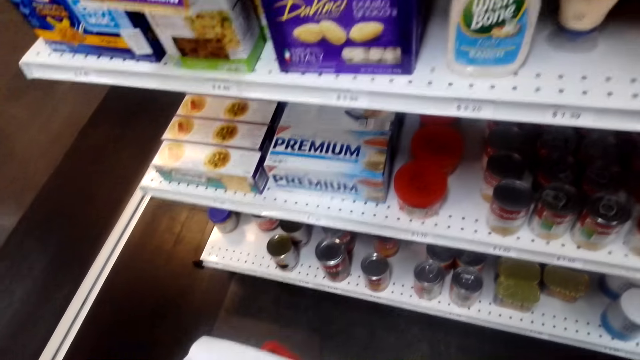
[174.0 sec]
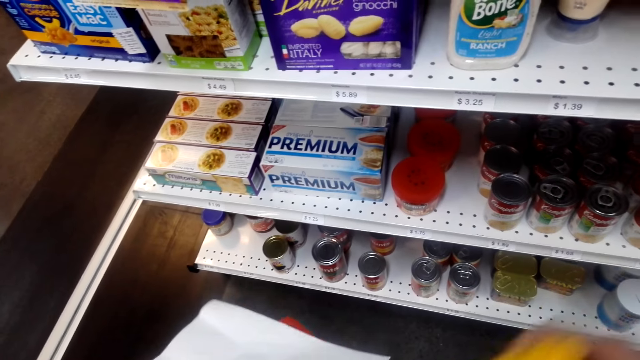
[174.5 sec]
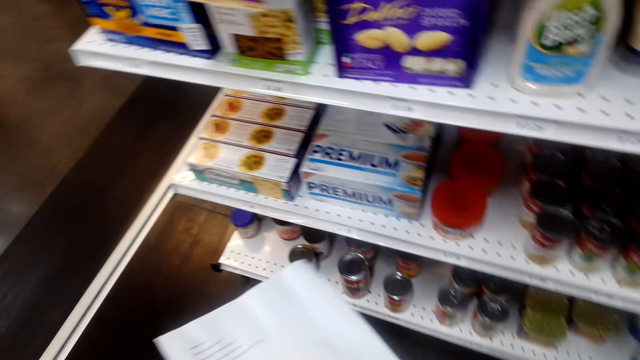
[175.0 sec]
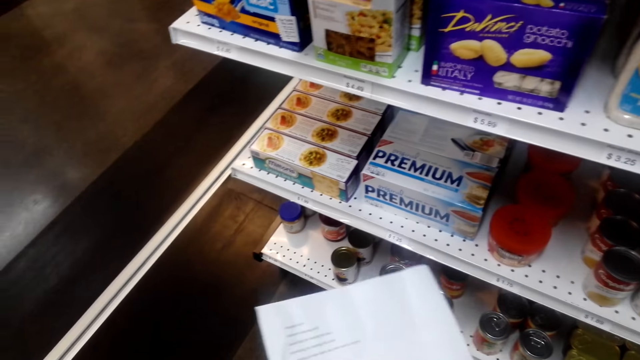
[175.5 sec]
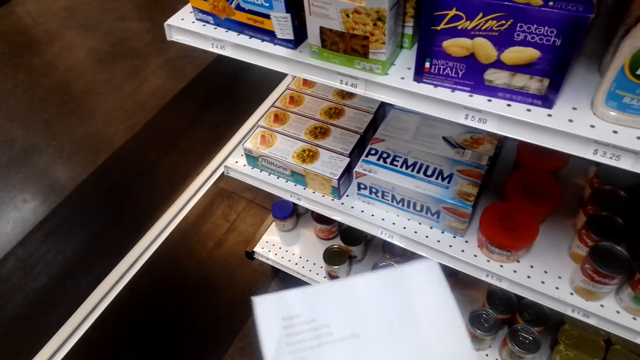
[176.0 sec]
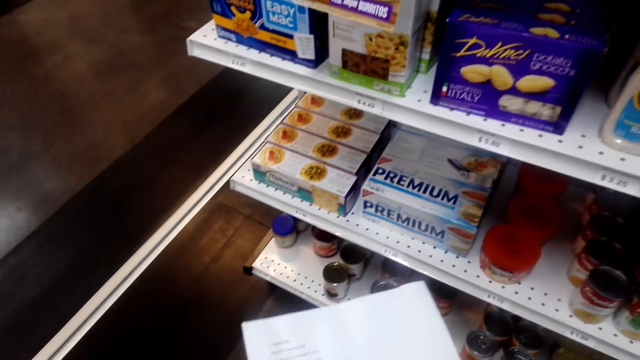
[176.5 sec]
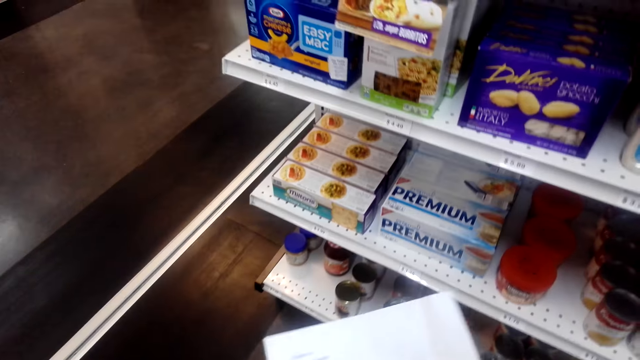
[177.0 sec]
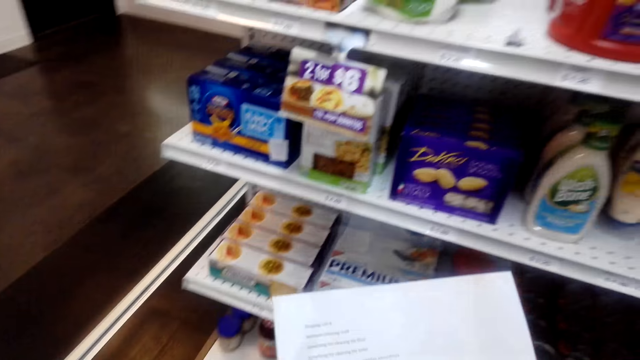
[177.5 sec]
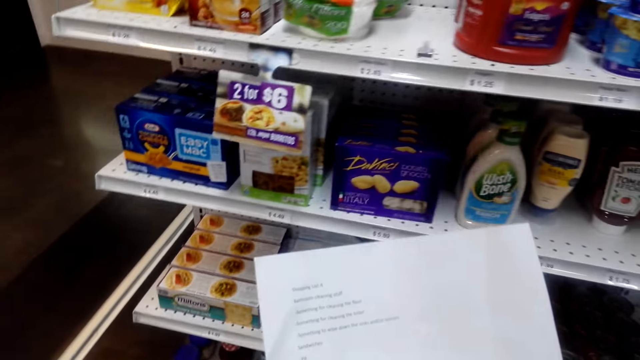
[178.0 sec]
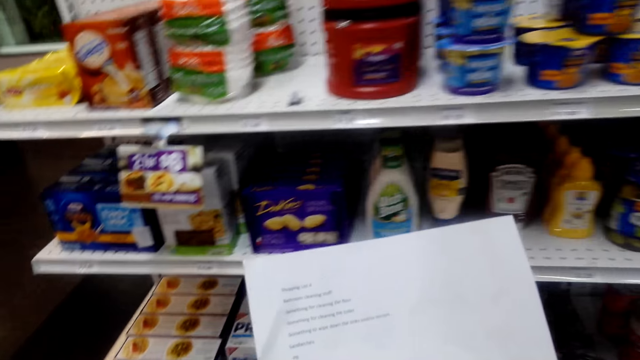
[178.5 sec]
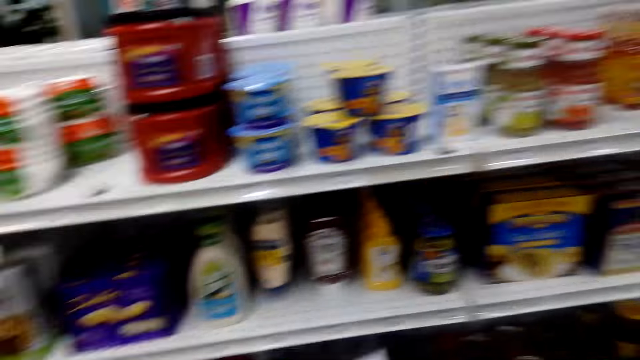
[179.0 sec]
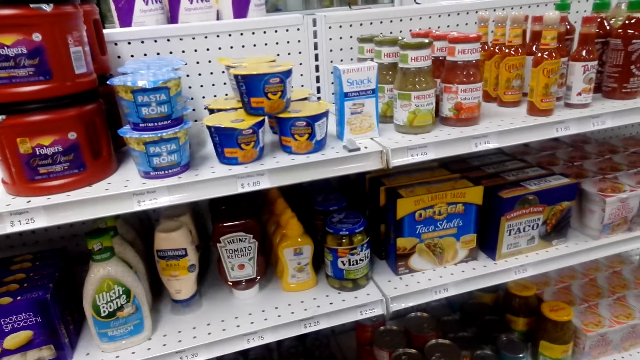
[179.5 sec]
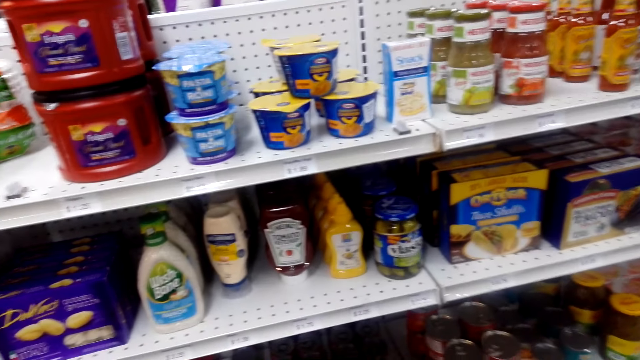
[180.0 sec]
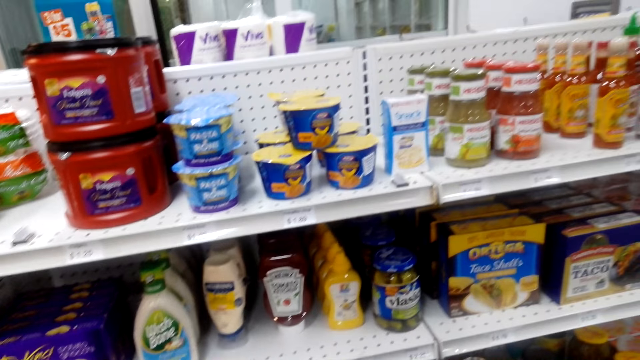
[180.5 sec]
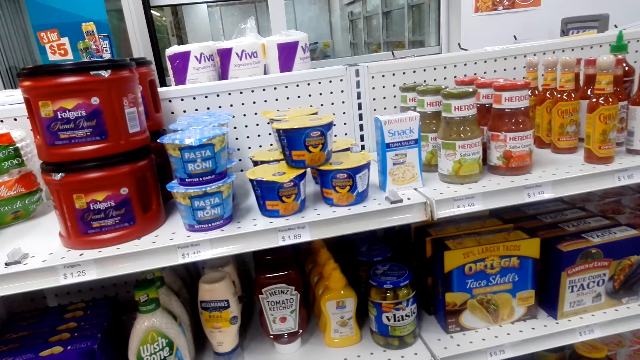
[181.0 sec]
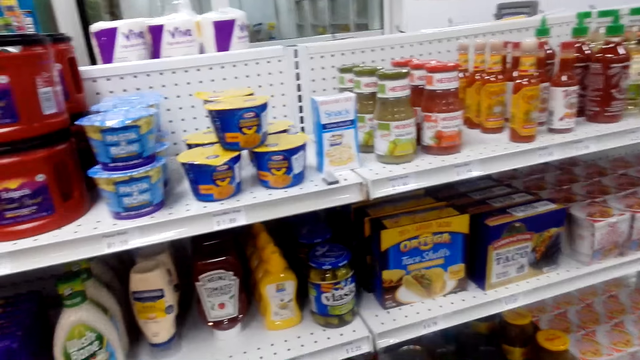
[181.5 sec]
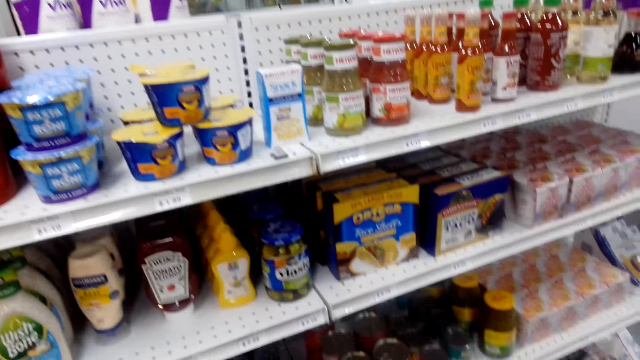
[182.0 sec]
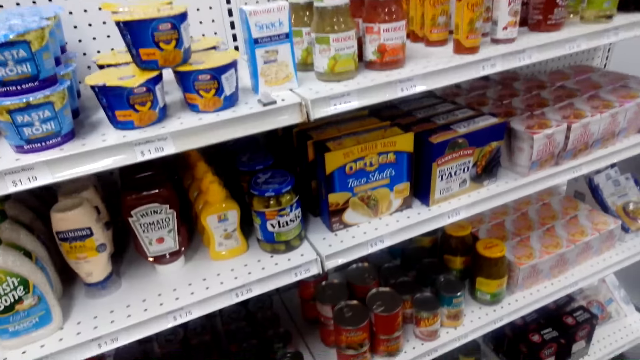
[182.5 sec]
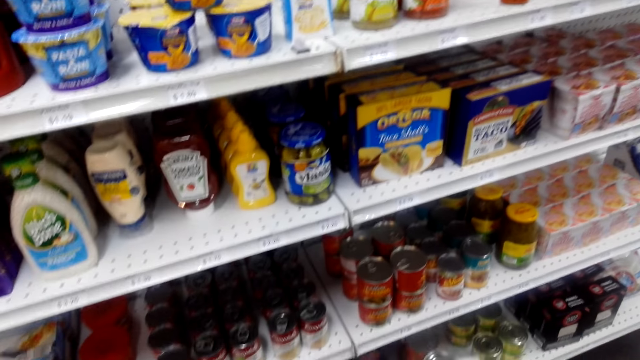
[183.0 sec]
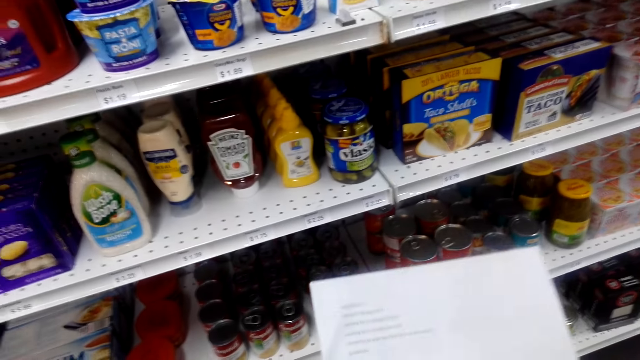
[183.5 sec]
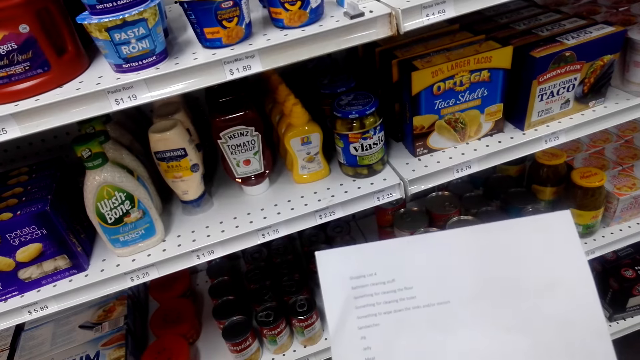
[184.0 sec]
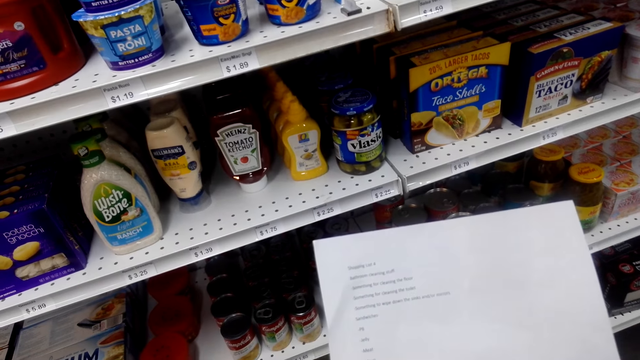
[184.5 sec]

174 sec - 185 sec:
The camera wearer picks something from the shelf. They place the object on the shopping basket. They look at the piece of paper. They look around. They look at the shelf.

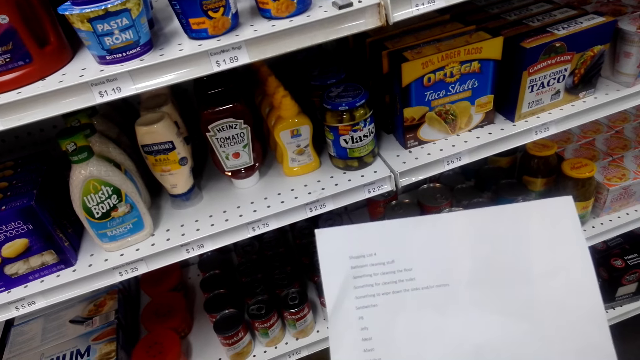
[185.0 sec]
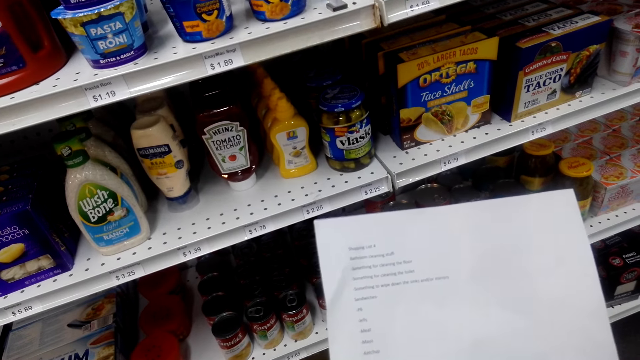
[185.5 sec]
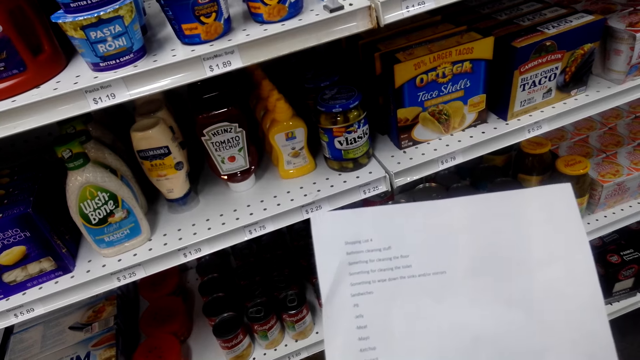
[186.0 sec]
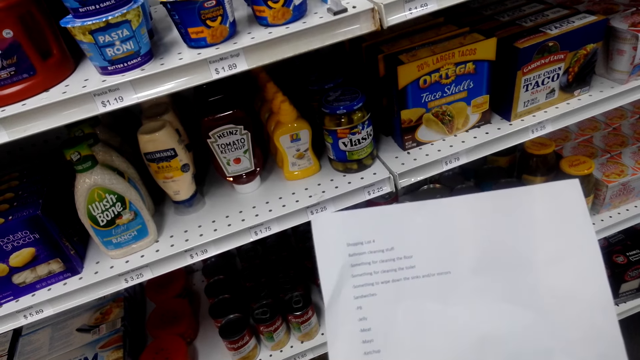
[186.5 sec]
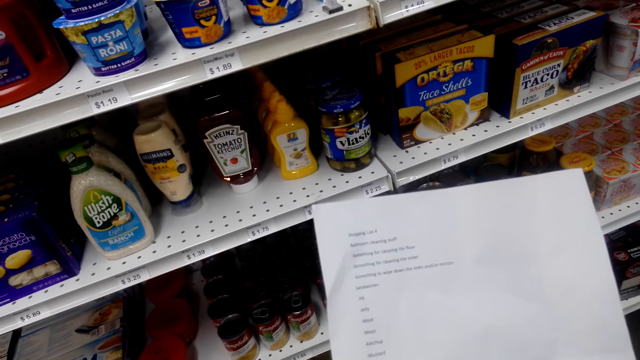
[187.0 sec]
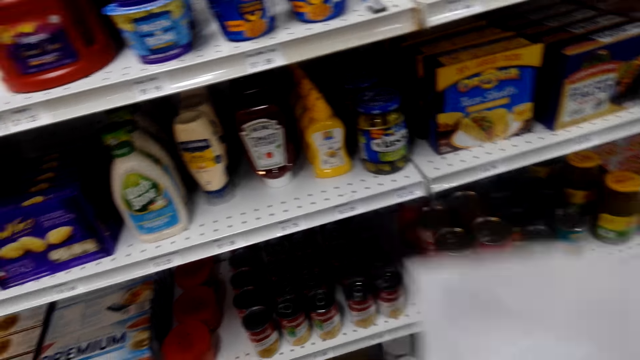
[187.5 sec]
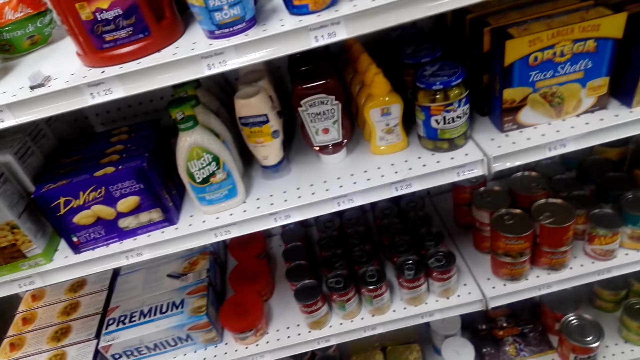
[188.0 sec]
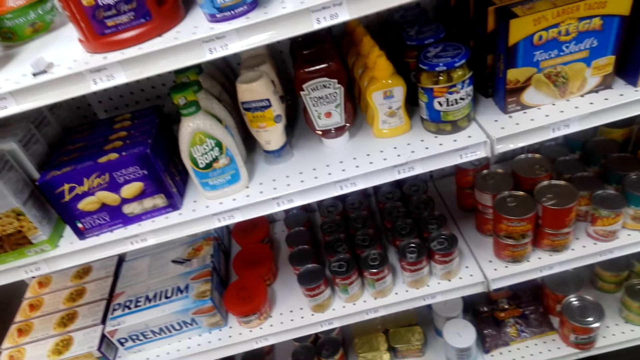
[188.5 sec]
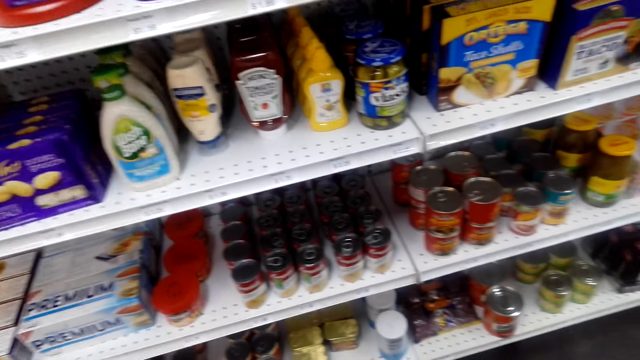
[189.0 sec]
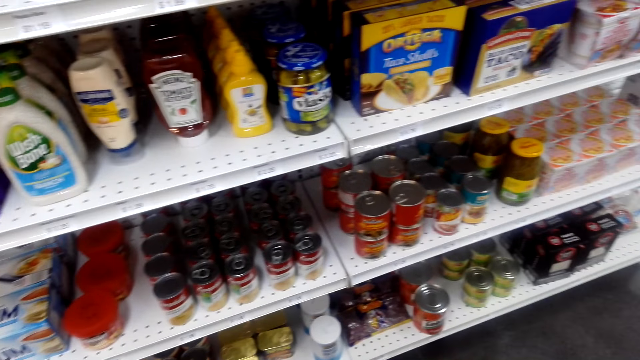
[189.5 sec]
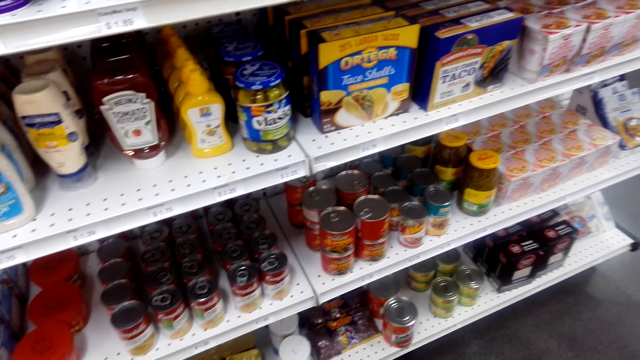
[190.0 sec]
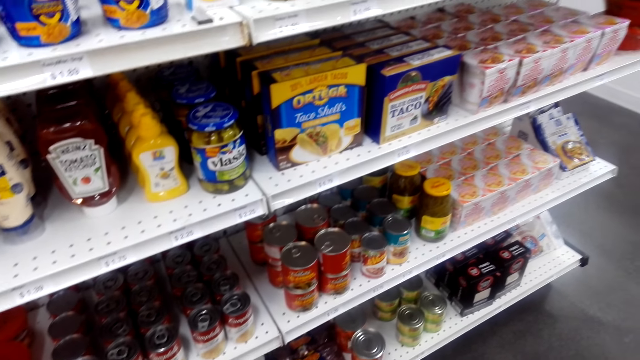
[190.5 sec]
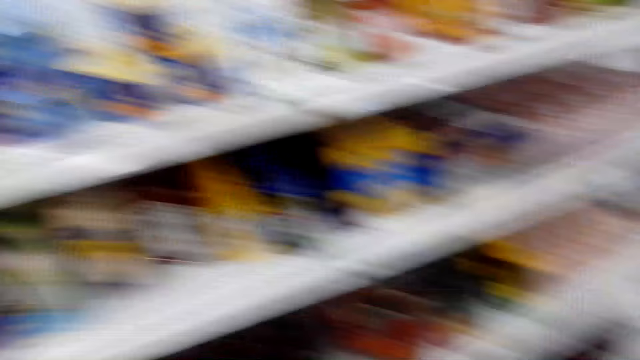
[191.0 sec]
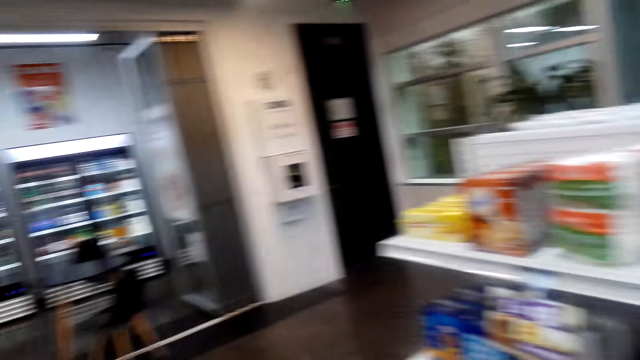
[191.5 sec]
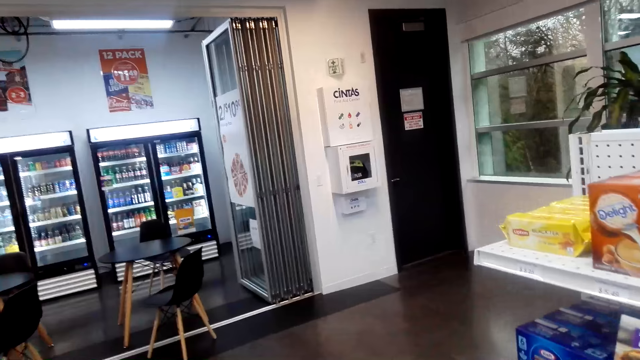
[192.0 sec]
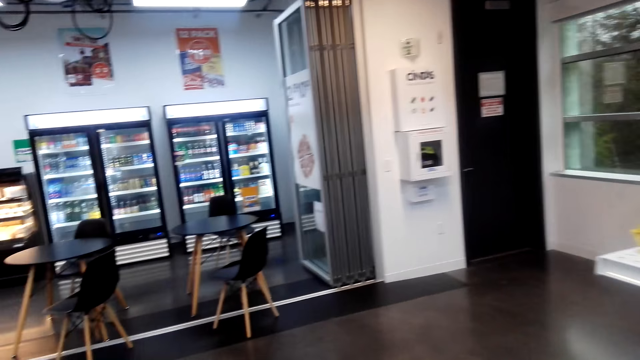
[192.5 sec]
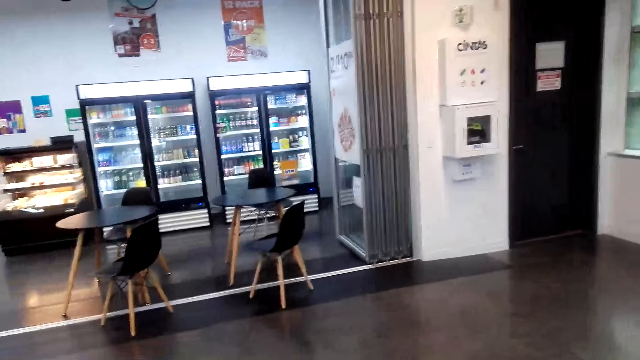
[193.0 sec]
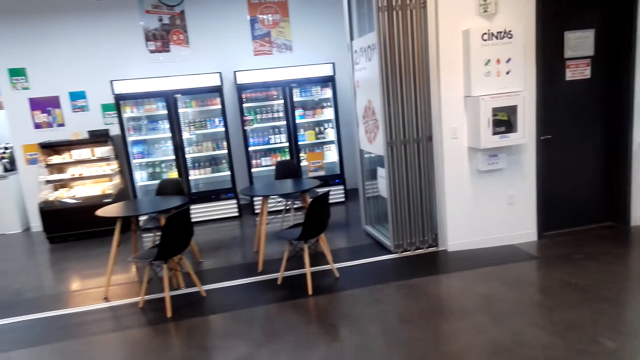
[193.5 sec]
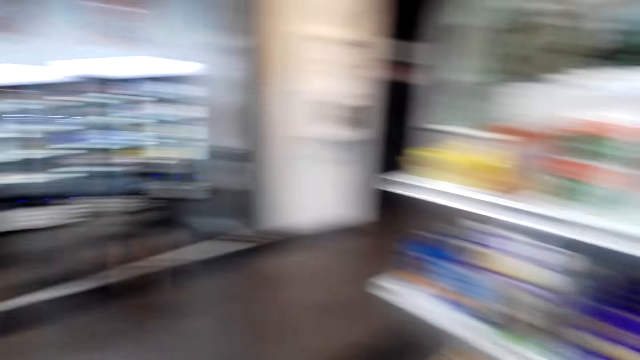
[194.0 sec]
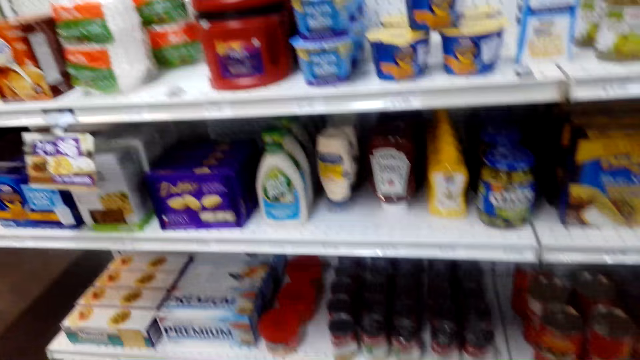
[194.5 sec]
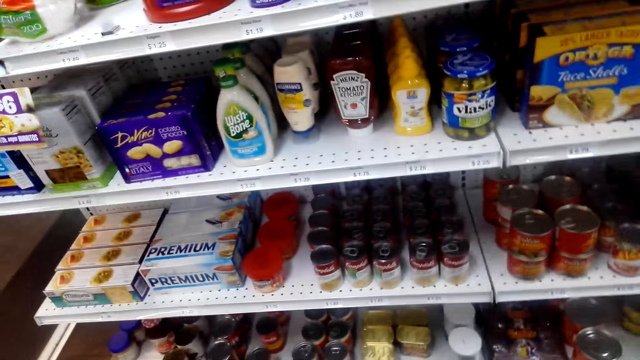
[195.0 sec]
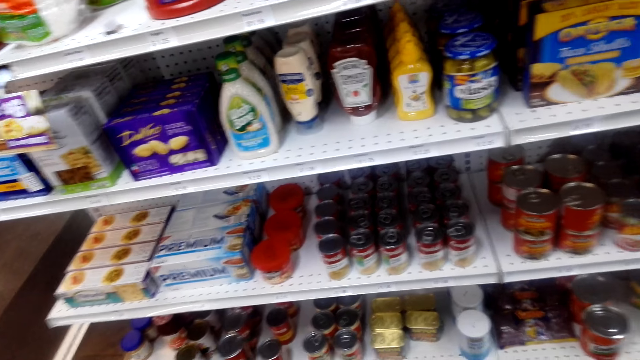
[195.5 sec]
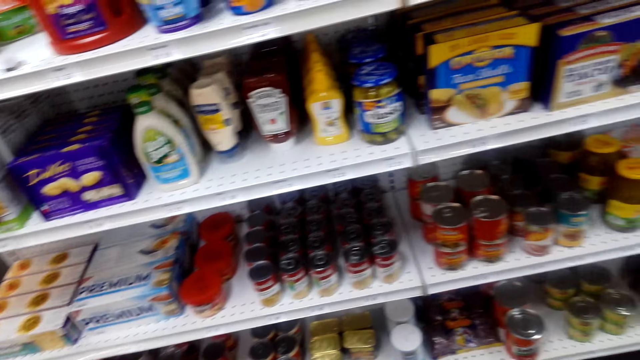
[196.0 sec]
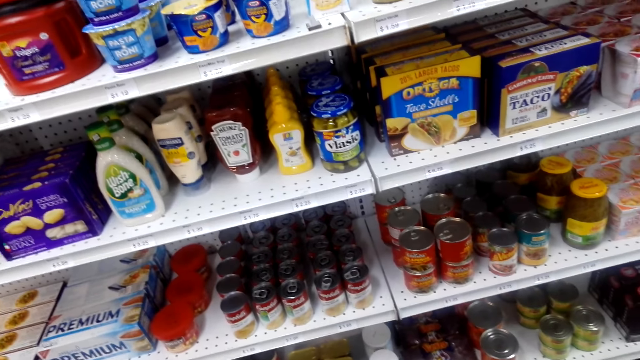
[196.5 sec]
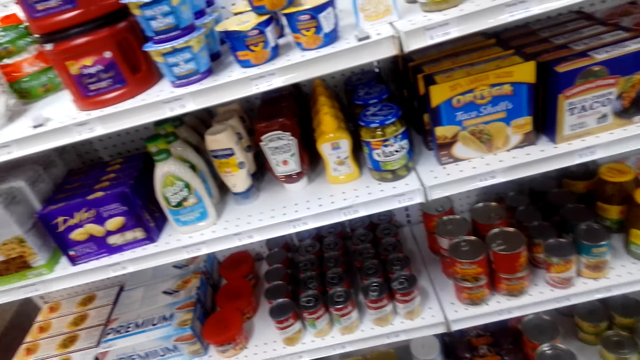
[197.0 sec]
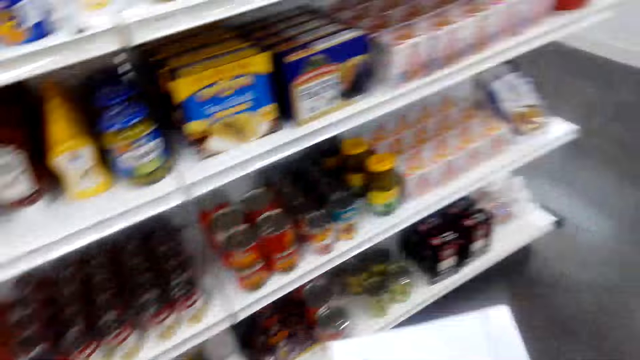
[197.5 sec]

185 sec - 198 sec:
The camera wearer looks at the piece of paper. They look around. They look around the supermarket. They walk around. They look at the shelves.
